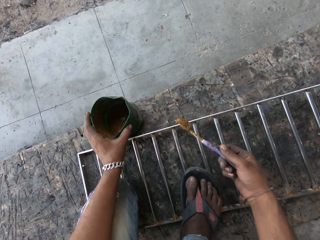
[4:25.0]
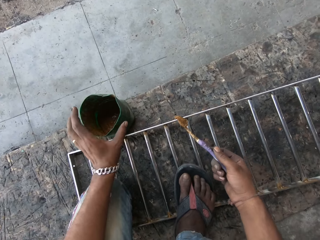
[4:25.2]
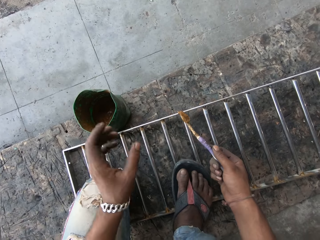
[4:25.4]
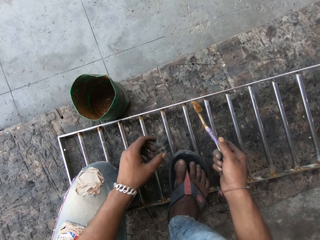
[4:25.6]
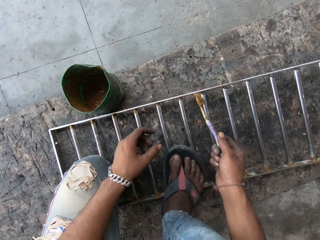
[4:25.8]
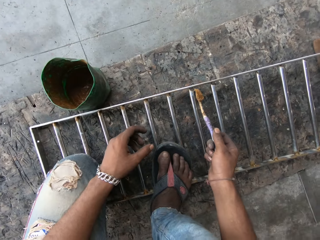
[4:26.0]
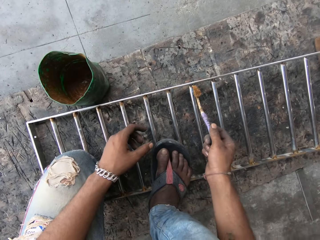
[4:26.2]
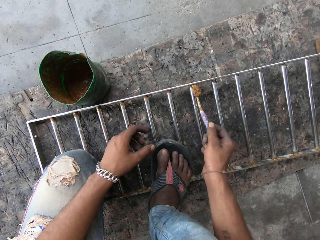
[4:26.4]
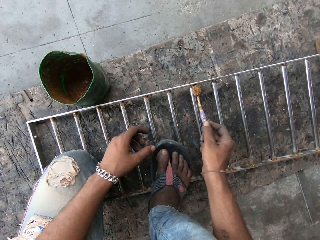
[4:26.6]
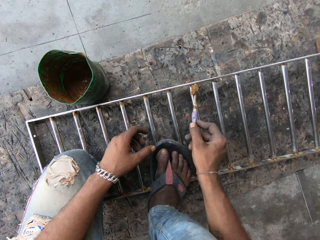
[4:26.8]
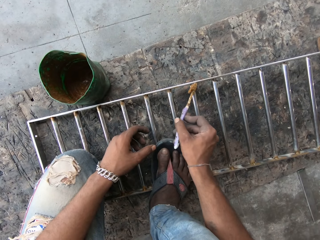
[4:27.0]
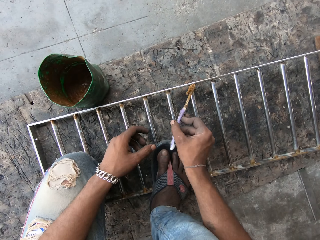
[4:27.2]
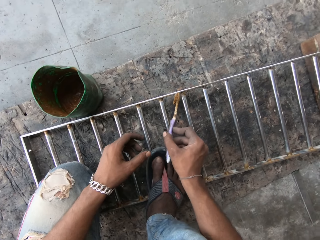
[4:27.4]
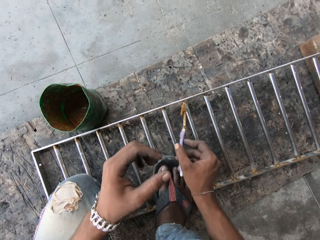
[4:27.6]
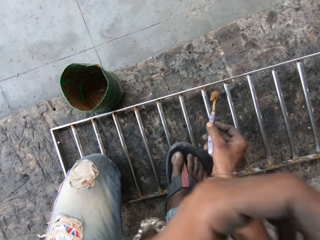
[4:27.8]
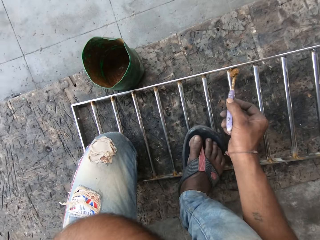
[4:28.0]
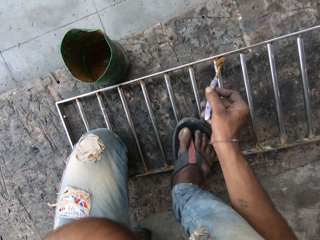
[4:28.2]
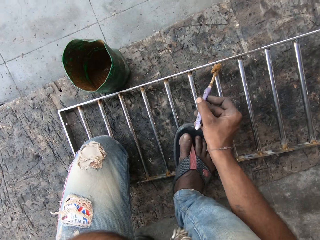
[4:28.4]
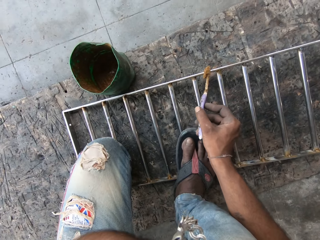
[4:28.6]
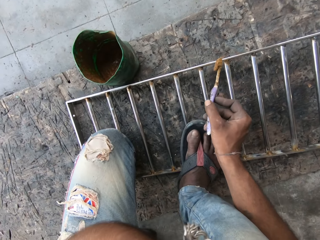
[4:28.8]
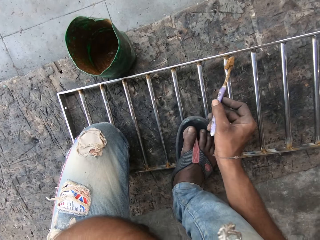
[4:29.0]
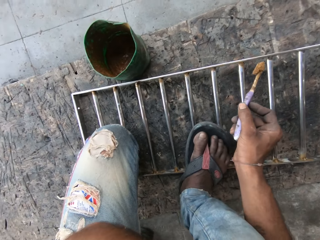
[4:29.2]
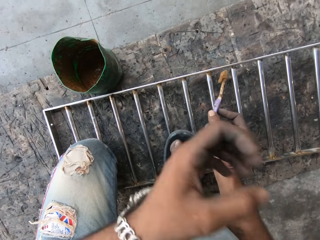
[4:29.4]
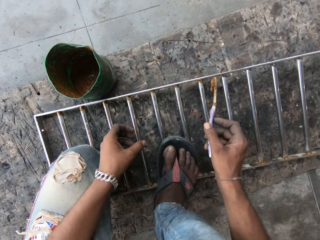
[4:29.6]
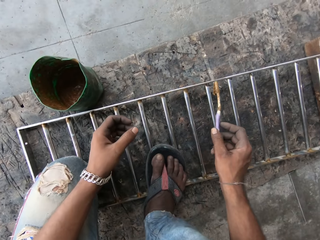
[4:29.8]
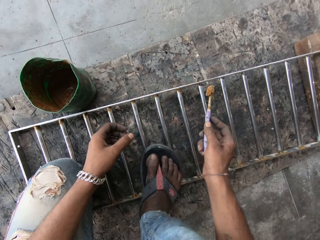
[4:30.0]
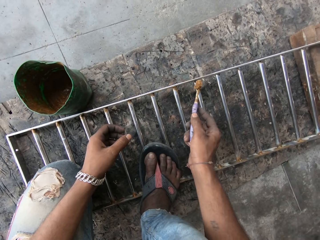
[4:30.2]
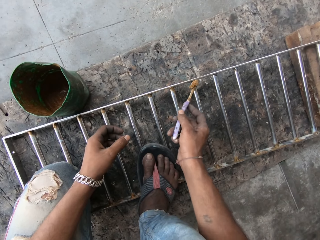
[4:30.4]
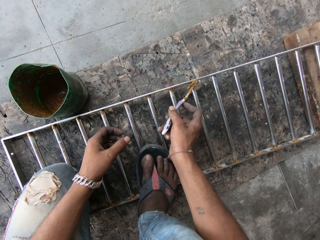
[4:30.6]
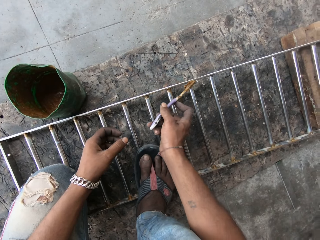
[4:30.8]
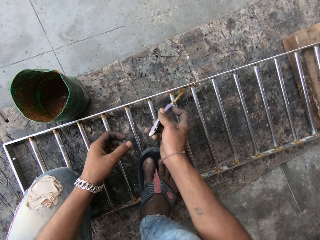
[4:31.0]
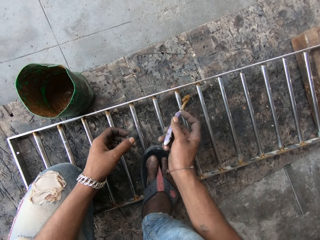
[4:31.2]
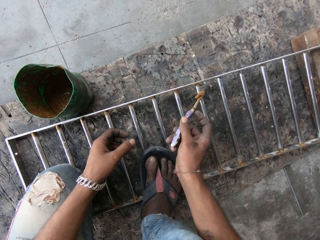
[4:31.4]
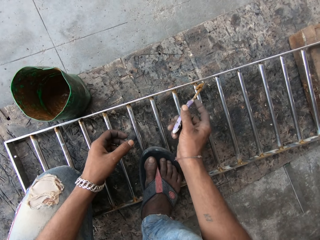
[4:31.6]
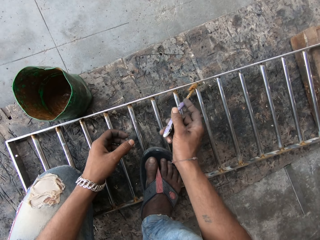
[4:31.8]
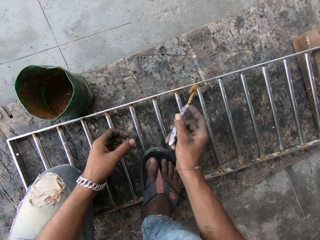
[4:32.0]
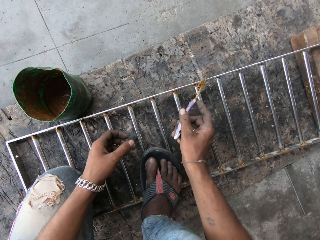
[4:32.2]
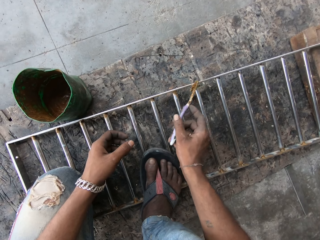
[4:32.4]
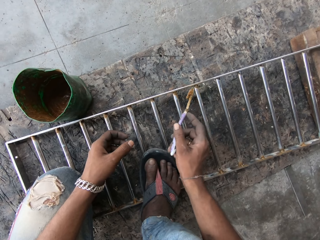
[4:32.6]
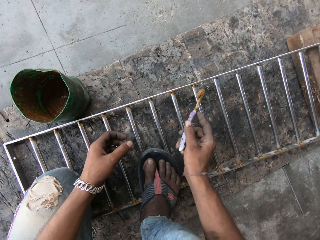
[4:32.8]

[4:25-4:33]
The camera wearer removes the toothbrush from the container of flux in his left hand with his right hand. He drops the container of flux on the floor with his left hand. He applies flux from the toothbrush on the metallic baluster with his right hand. He moves his left hand towards his head. He touches the face. He applies flux from the toothbrush on the metallic baluster with his right hand.

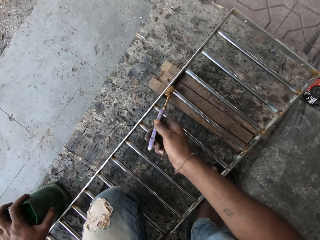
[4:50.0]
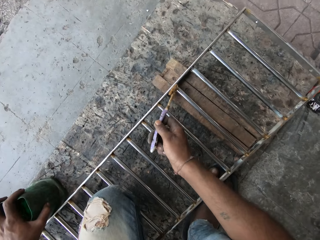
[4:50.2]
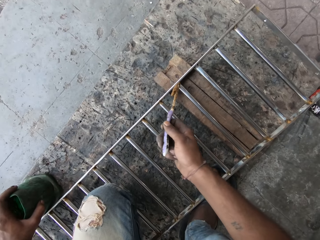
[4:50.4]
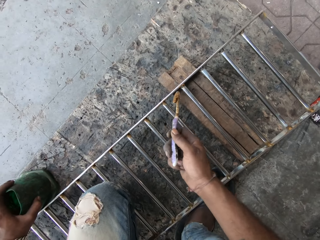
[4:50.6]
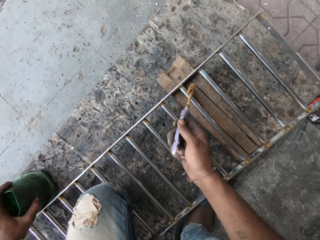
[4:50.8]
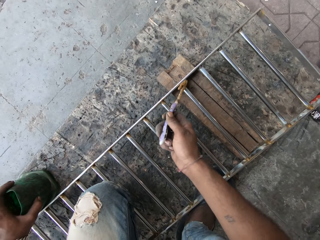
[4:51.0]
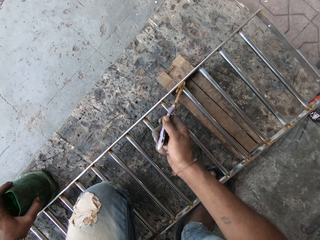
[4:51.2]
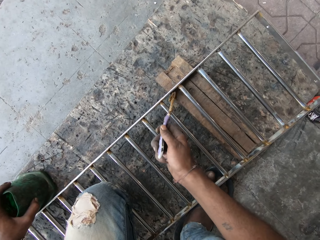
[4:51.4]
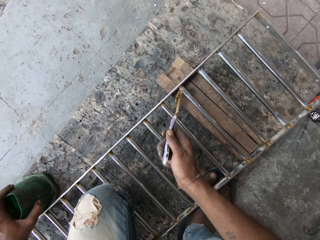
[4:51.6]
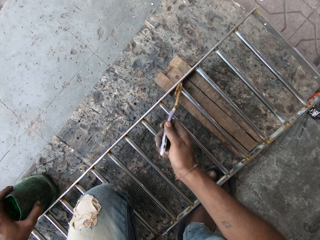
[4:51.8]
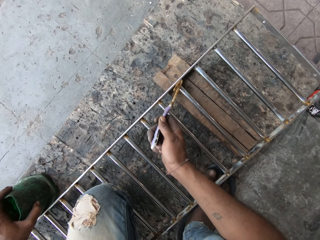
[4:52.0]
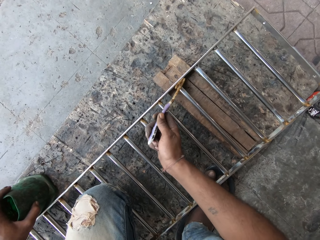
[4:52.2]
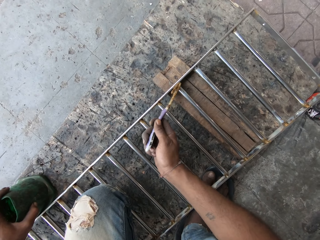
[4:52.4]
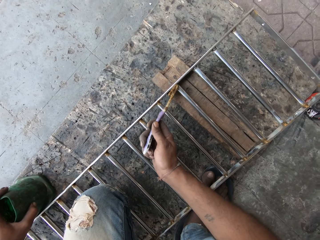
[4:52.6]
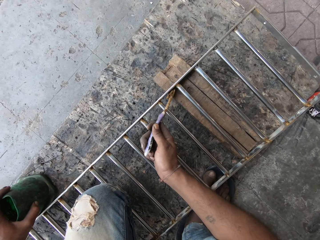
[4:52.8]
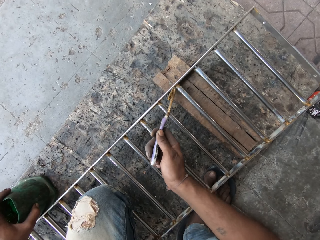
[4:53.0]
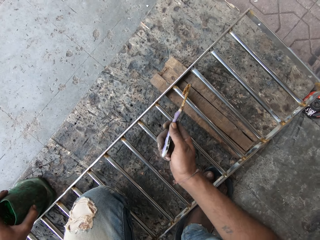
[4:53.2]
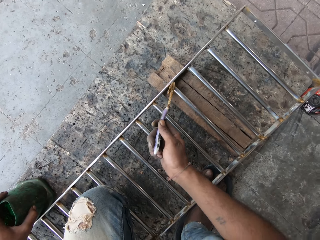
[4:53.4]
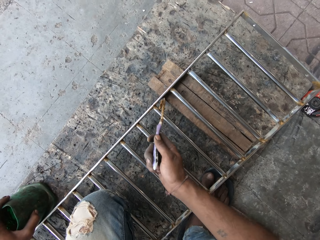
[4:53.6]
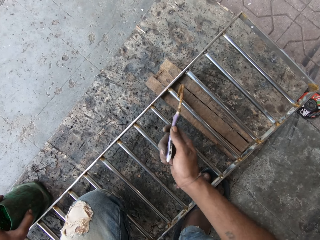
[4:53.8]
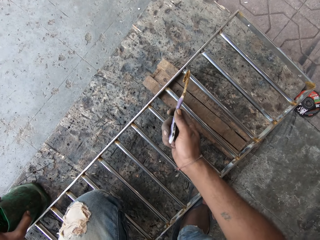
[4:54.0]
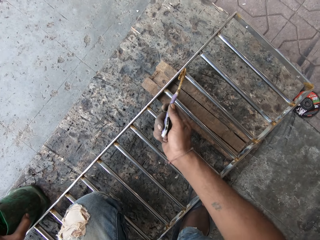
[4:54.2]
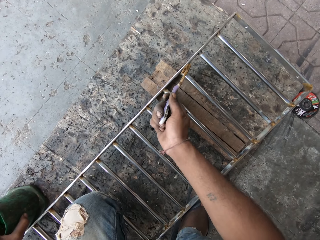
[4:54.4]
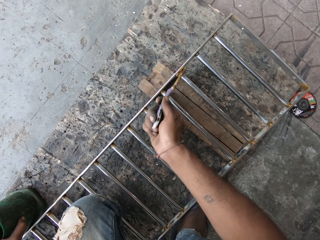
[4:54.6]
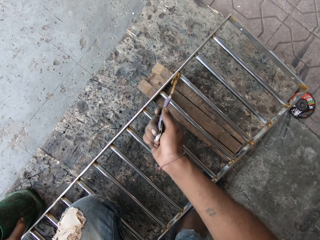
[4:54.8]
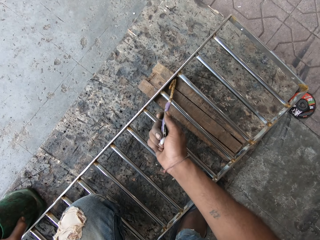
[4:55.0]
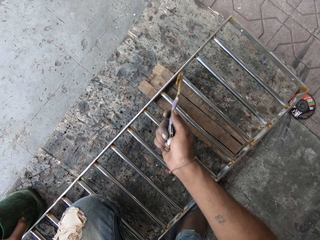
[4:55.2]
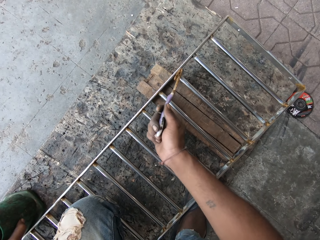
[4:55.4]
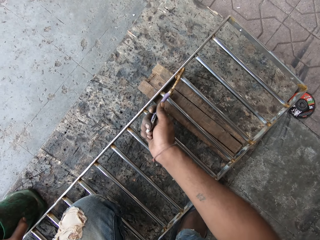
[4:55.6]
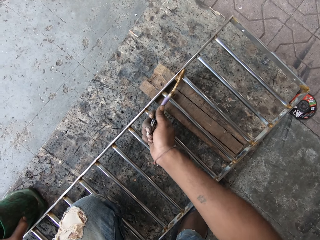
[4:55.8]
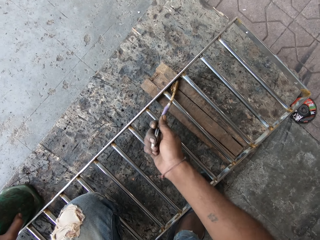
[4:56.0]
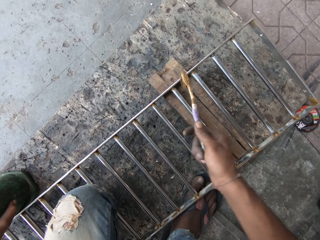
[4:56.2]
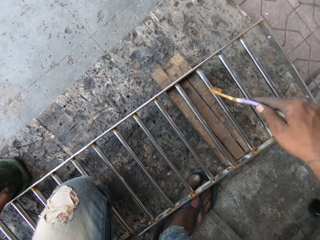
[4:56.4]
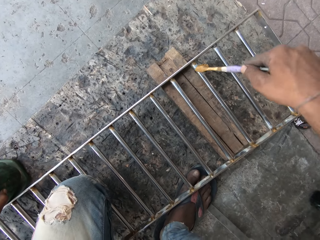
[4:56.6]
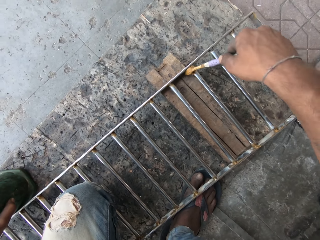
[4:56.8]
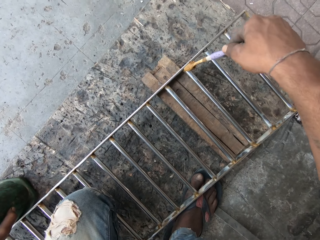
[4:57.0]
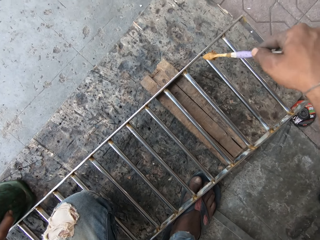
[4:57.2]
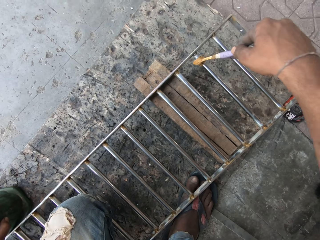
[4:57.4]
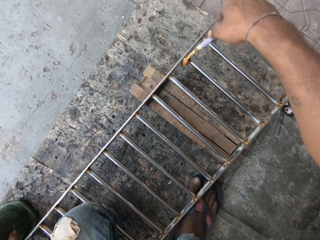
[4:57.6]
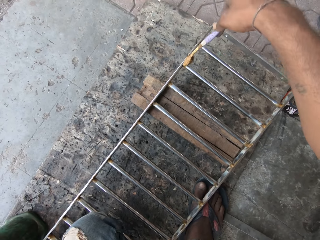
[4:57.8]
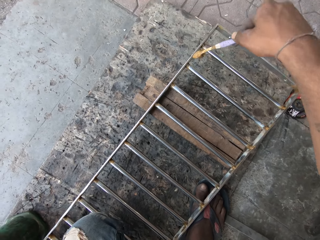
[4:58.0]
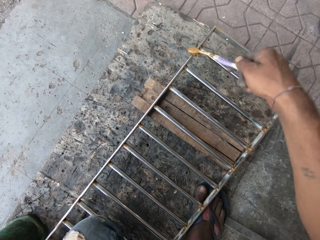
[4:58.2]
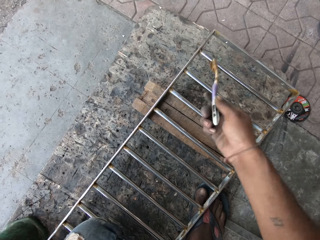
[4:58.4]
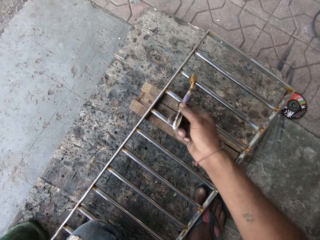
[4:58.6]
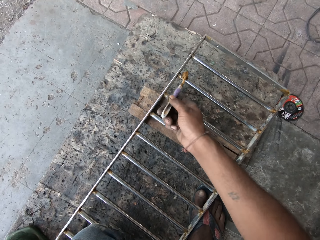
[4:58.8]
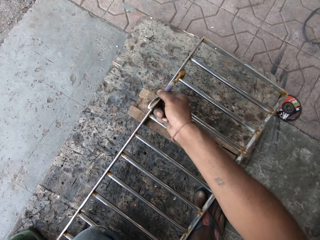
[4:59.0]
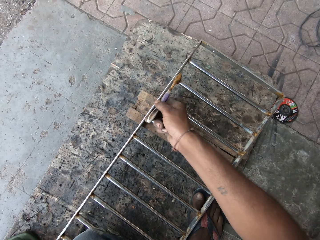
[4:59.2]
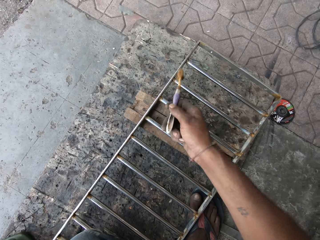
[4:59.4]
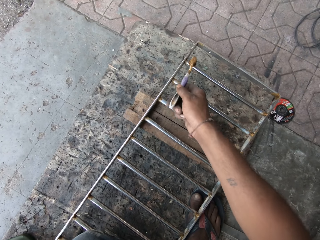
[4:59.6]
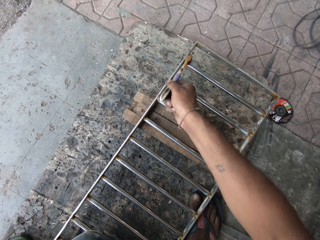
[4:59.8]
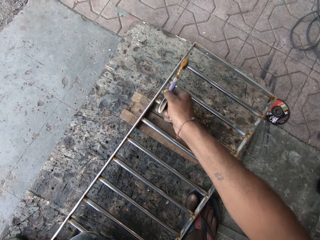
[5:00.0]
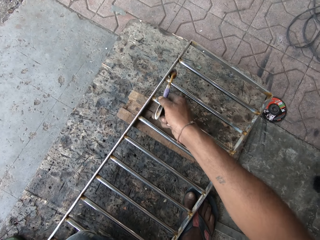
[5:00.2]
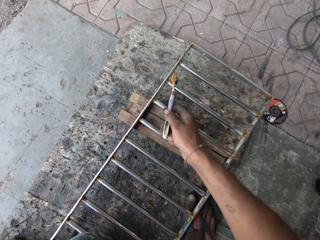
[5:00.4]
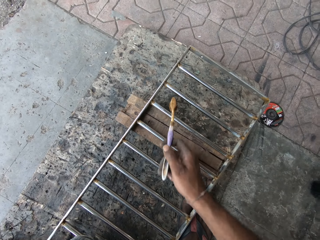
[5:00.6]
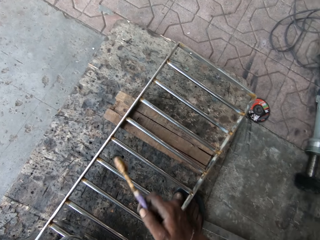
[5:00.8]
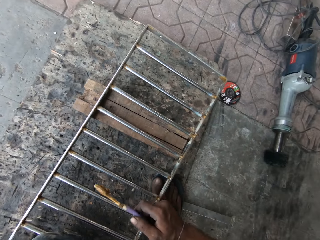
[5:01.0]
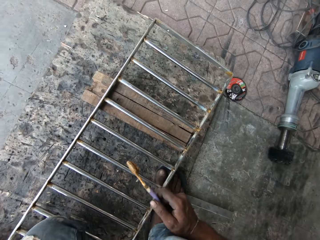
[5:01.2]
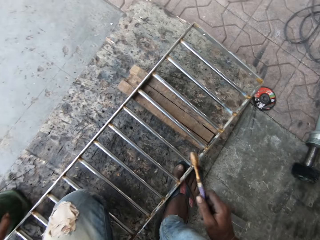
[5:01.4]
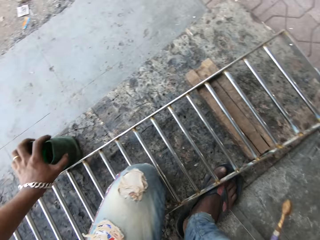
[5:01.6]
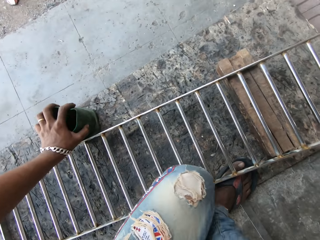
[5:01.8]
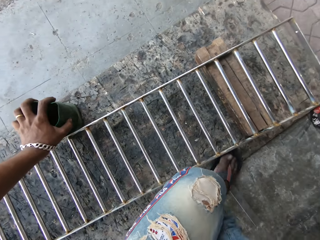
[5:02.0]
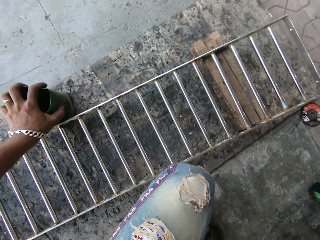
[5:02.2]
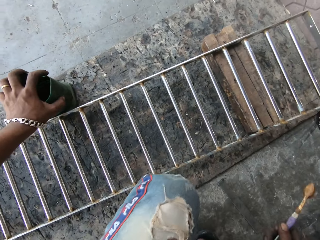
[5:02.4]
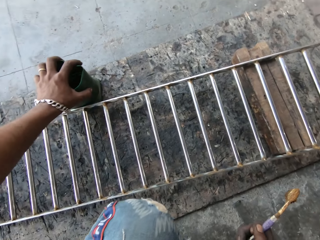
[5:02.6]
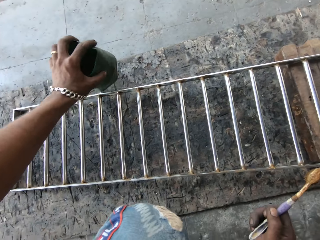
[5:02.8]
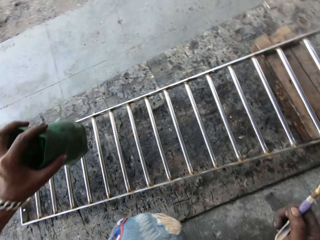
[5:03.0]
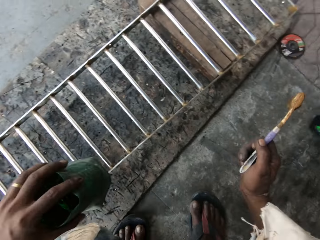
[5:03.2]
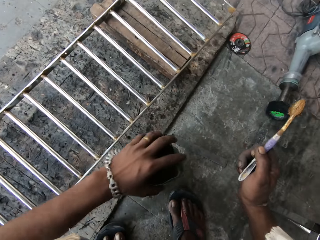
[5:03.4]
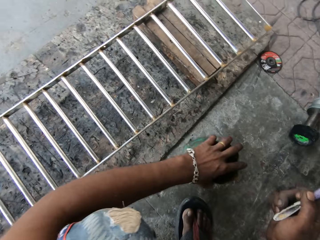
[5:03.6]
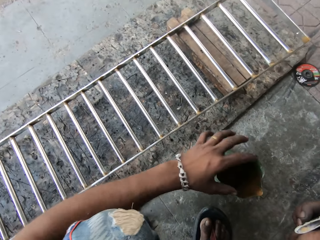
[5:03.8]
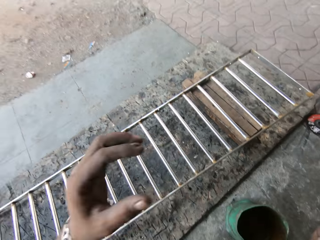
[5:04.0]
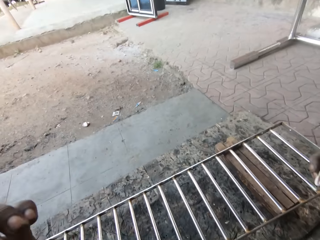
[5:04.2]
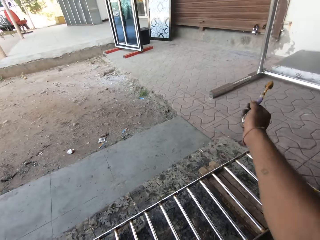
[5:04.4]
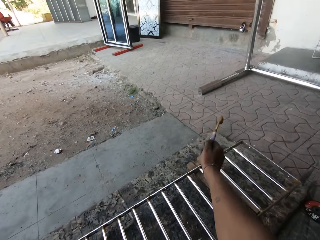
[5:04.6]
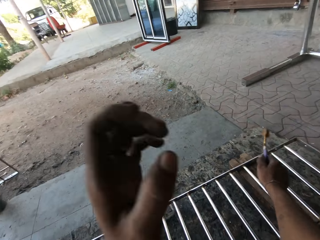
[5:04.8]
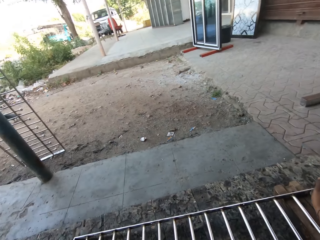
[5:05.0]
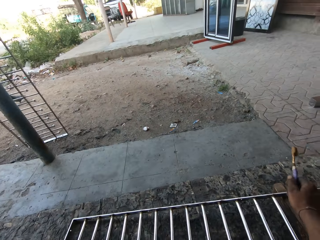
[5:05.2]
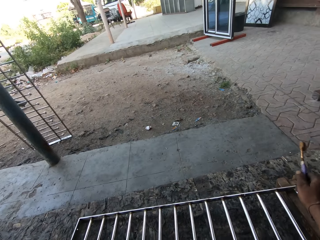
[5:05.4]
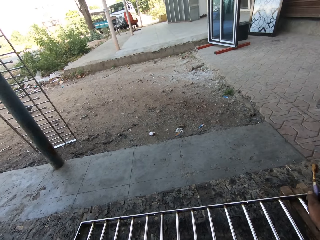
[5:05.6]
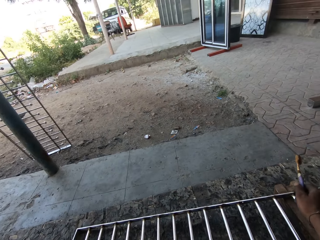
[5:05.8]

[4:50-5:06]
The camera wearer applies the grease on a baluster of the rail with the toothbrush in his right hand repeatedly. He turns the toothbrush in his right hand. He applies the grease on the baluster of the rail with the toothbrush in his right hand. He does so again. He removes his knee from the balusters of the rail. He removes his right leg from under the rail. He lifts the container of grease on the floor with his left hand. He places the container of grease in his left hand on the floor. He raises his left hand. He adjusts the camera.
